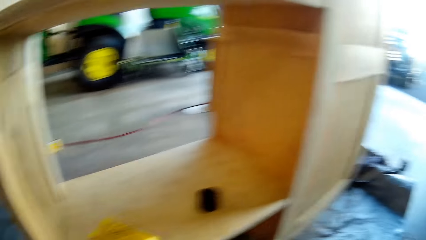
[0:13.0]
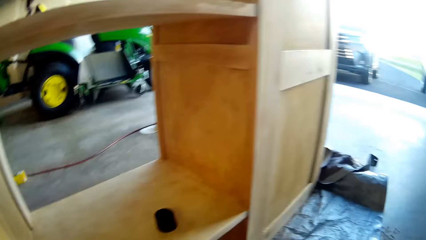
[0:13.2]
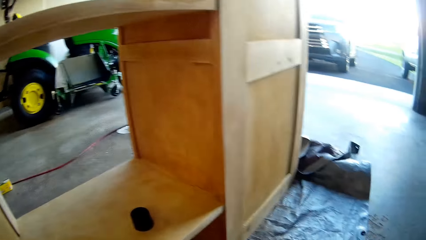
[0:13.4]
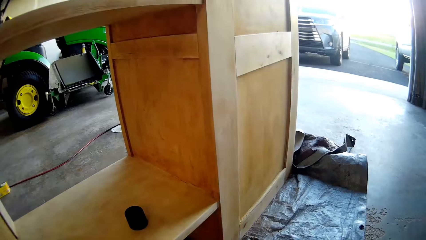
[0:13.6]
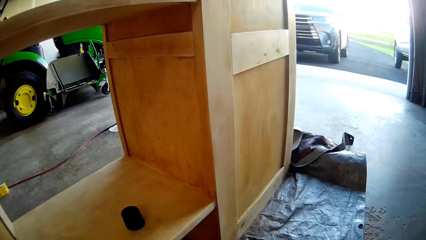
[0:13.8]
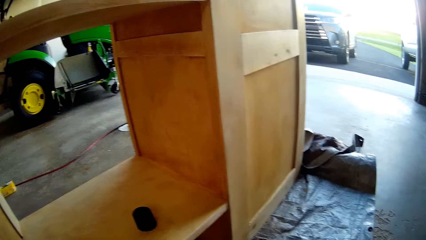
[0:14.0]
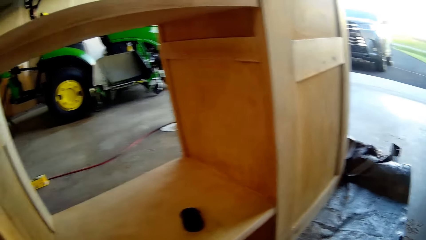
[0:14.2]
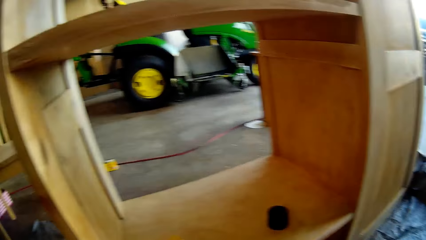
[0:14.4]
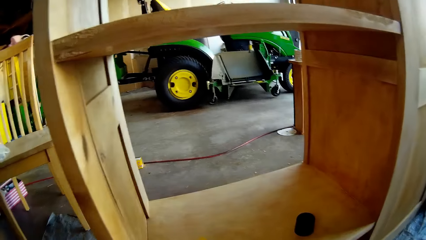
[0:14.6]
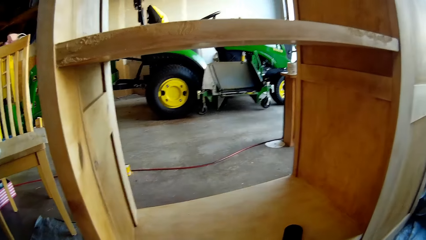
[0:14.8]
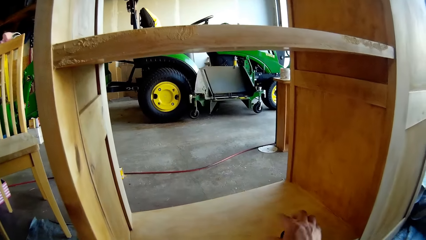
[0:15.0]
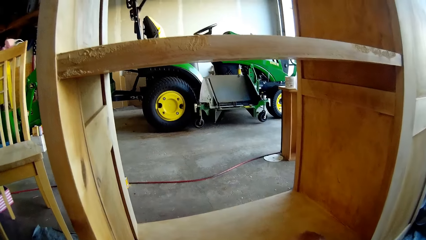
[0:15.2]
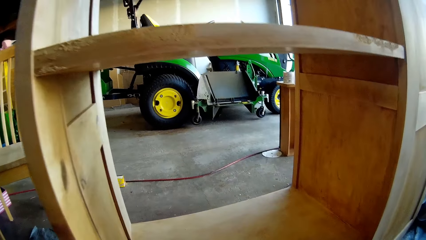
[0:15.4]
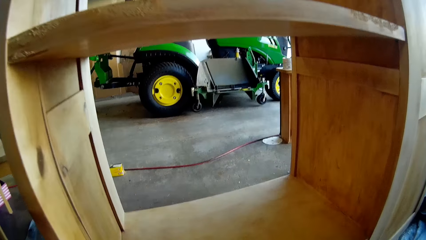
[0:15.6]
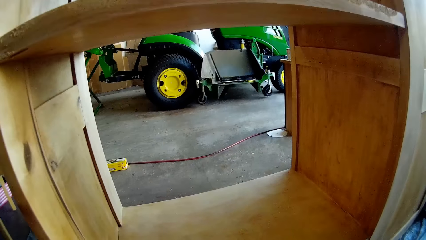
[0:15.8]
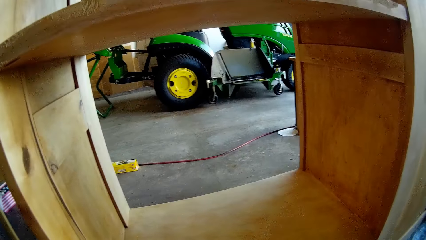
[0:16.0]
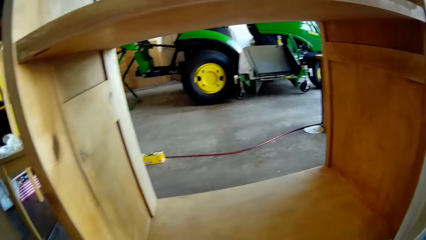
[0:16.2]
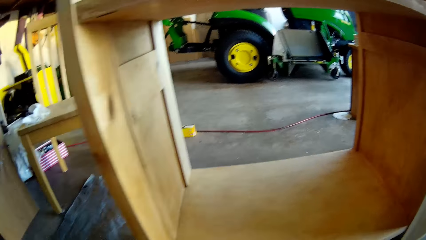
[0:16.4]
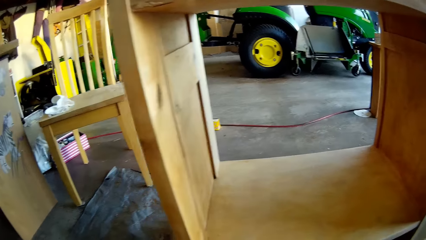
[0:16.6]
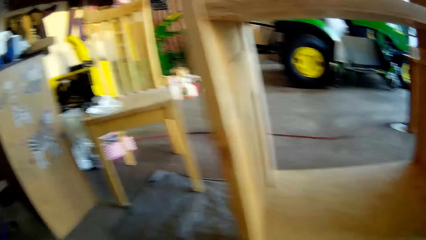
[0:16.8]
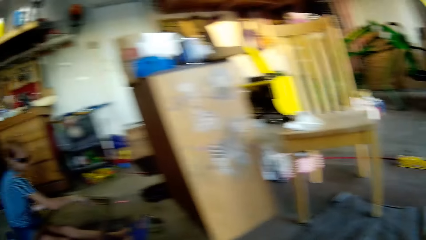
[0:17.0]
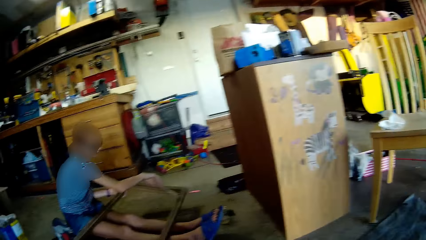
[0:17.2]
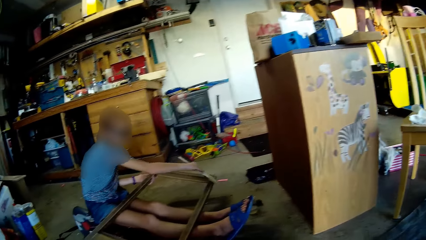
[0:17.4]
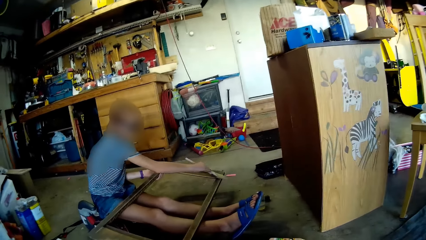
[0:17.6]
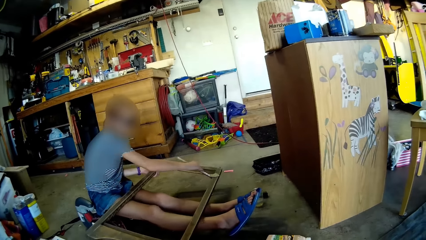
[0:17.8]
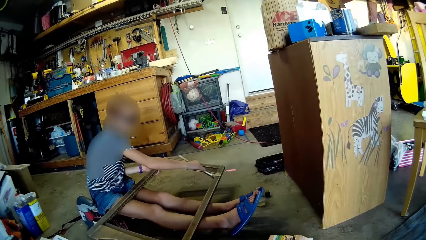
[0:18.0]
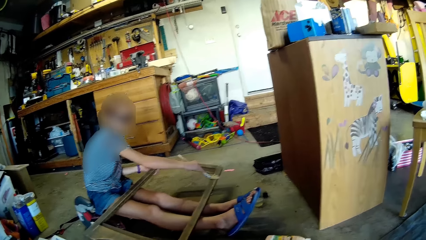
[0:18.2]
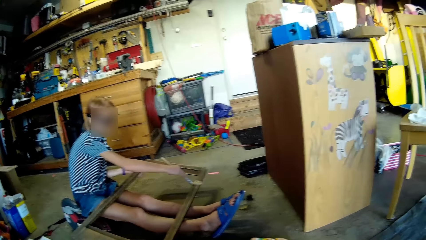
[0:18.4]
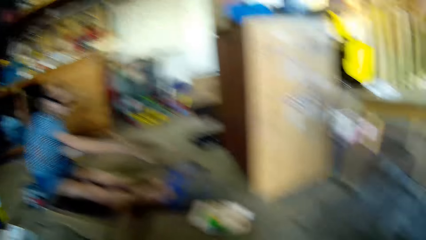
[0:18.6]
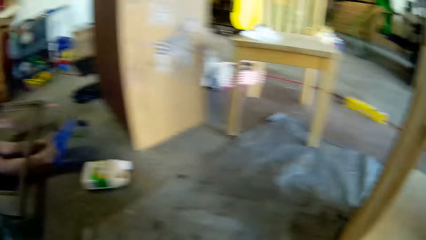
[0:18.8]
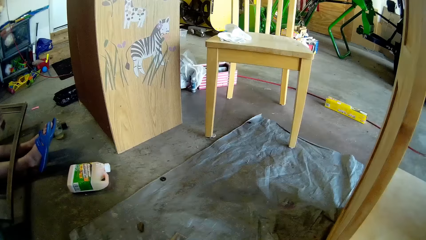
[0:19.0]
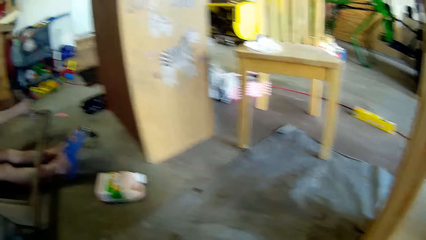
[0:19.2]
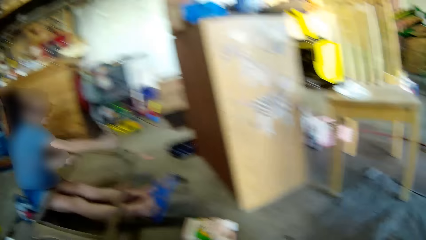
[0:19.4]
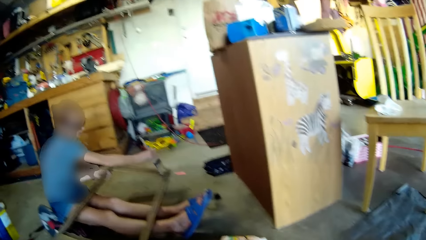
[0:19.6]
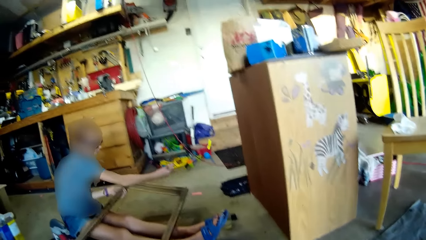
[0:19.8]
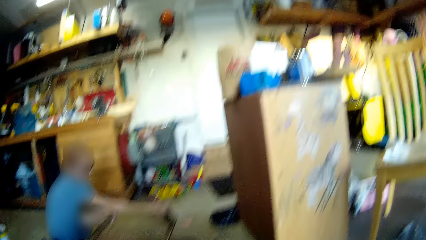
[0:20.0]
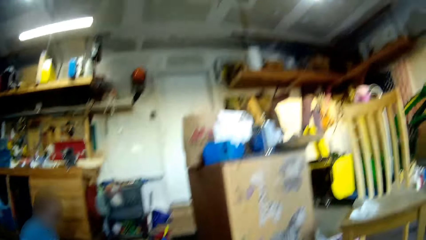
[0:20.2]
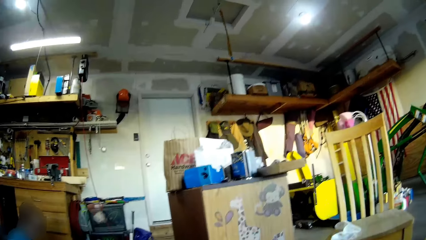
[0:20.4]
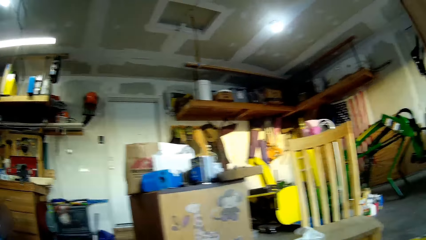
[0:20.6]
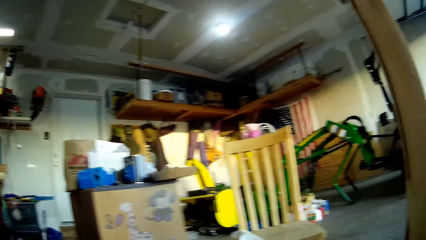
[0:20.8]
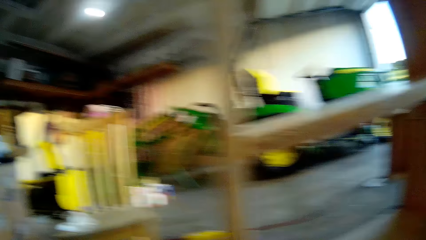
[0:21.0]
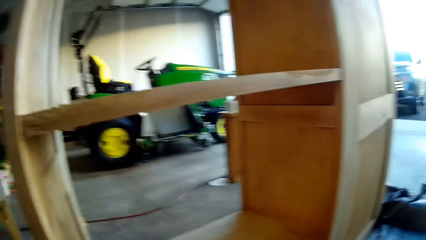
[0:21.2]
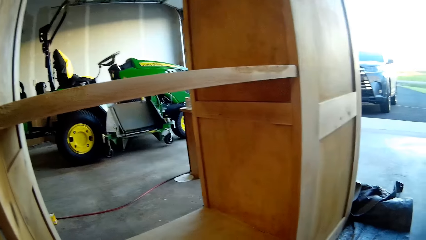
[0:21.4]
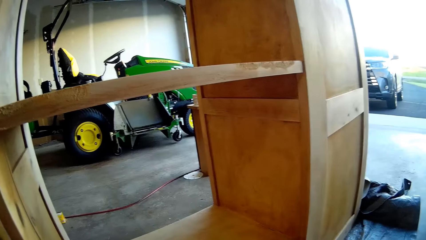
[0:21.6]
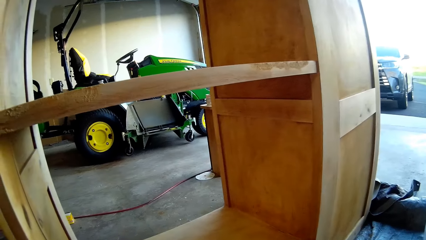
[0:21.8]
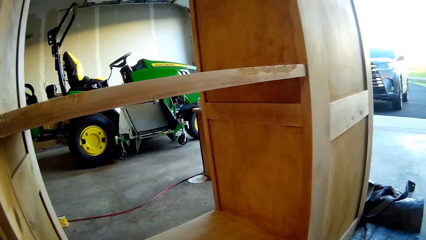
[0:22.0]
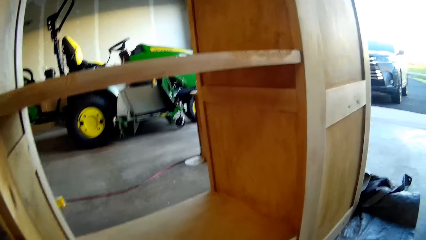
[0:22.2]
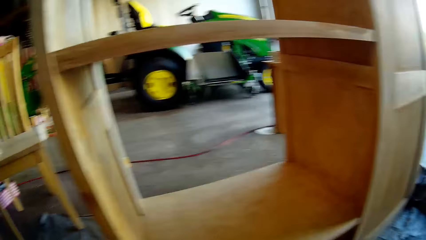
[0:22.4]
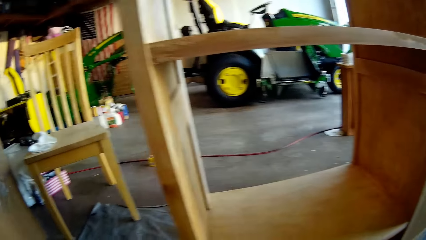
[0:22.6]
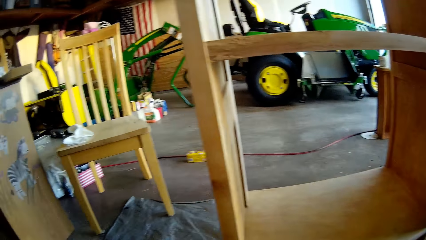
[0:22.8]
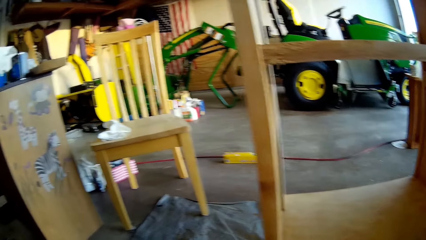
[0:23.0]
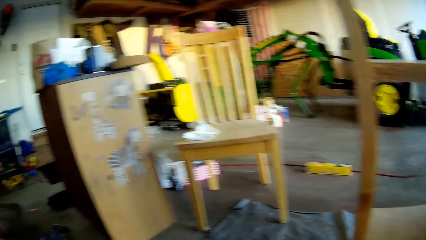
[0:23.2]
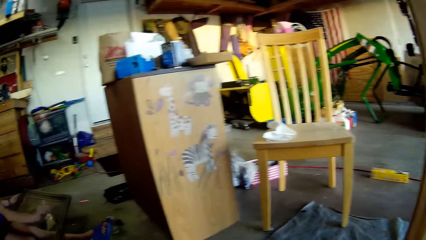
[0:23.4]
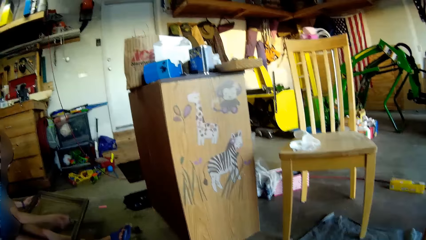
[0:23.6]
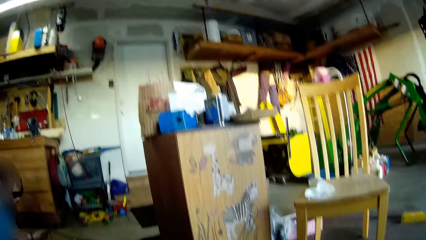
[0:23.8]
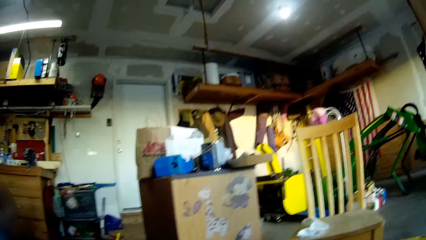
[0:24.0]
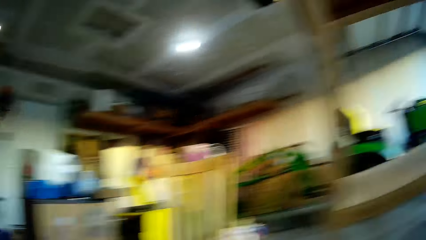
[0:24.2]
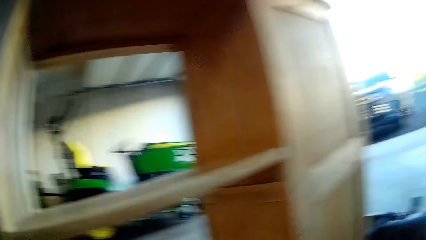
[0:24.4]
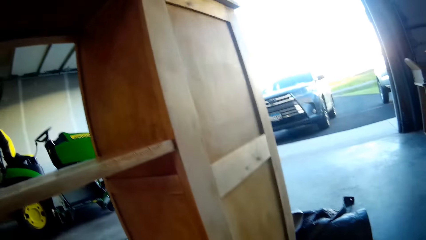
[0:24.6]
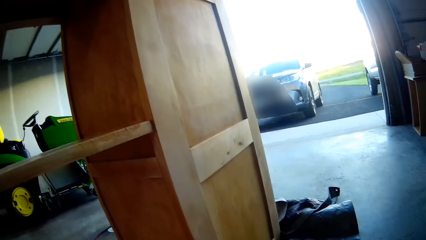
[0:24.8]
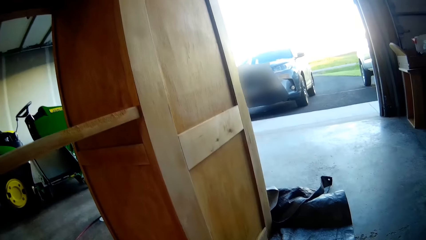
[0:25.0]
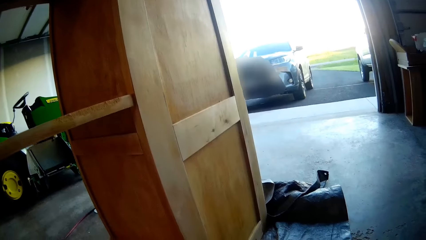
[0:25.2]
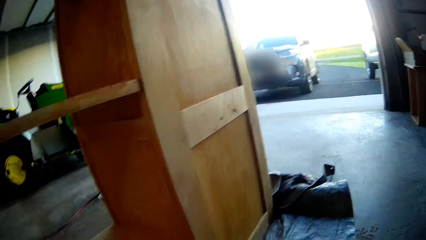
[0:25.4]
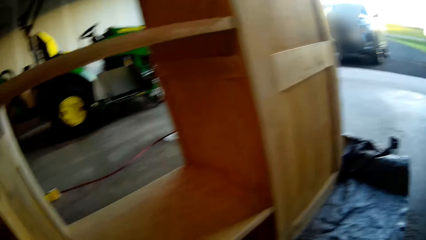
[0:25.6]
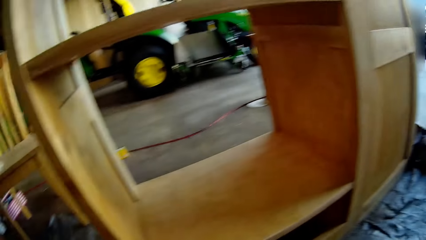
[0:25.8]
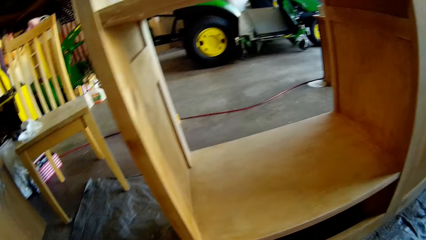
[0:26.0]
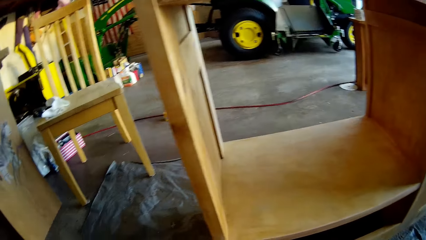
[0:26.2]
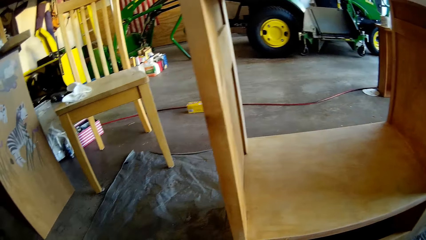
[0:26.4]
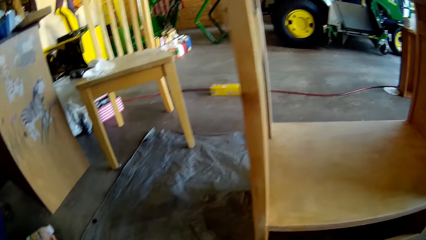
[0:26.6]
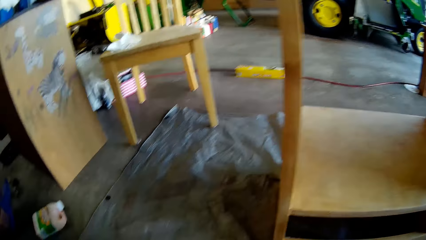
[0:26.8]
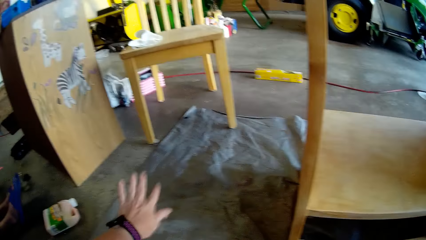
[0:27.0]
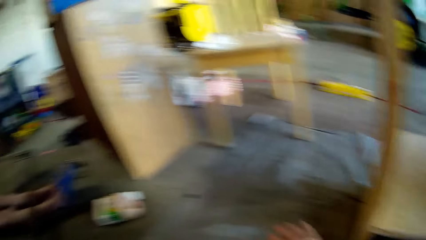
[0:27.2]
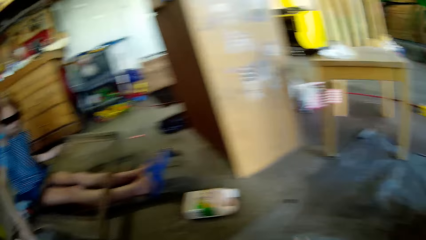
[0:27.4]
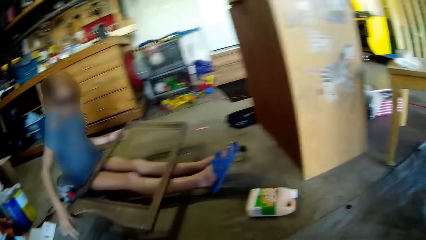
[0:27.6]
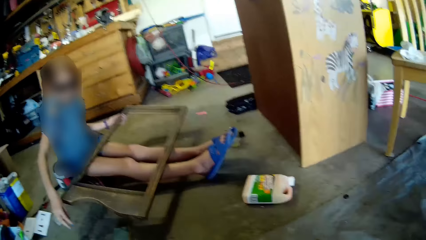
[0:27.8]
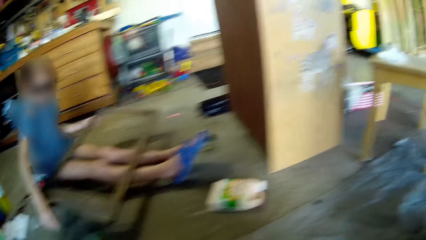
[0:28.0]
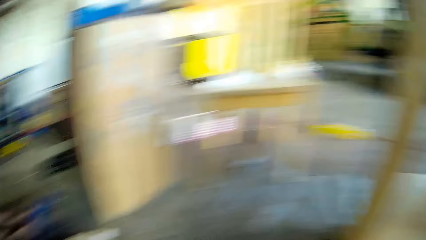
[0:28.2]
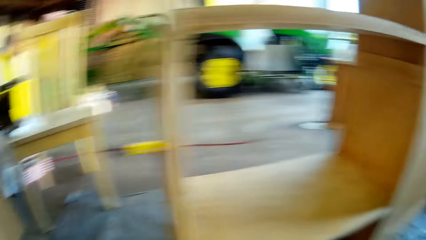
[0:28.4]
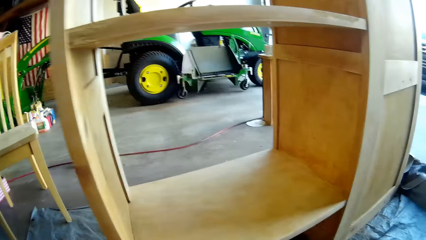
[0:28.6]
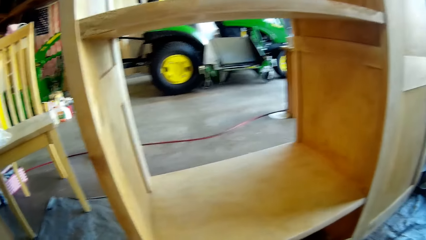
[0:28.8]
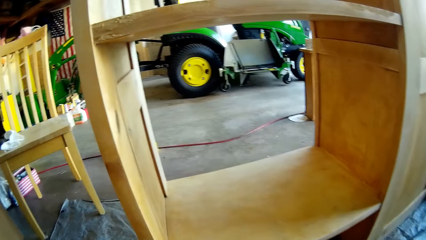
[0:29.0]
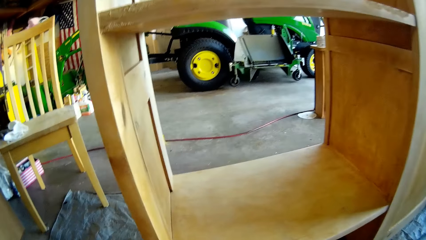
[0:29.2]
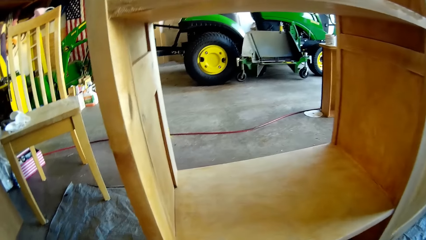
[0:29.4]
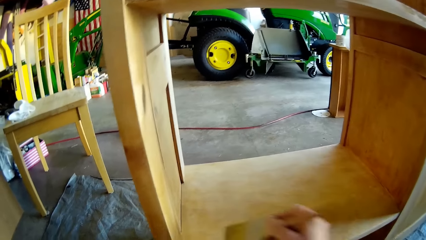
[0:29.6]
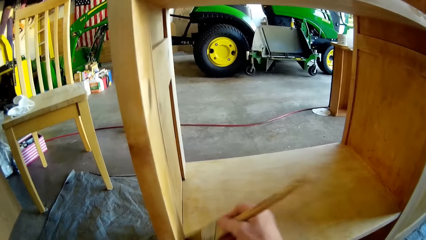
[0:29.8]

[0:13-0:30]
The camera wearer looks at the shelf. They pick up a rubber from the wood furniture. They look at a lady. The lady brushes a wood with a brush. The camera wearer walks around.
